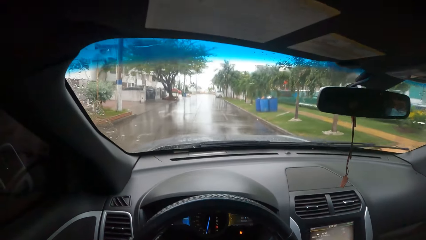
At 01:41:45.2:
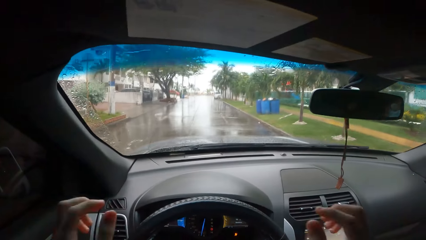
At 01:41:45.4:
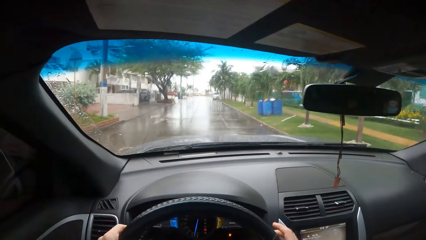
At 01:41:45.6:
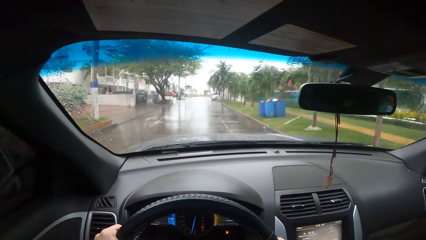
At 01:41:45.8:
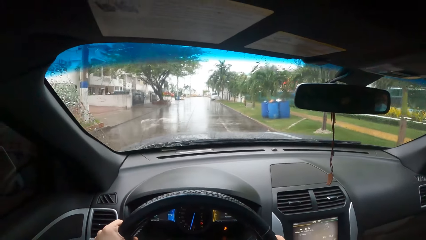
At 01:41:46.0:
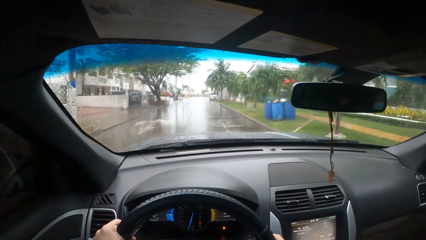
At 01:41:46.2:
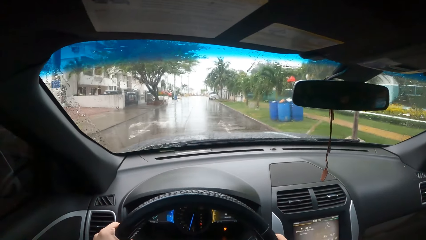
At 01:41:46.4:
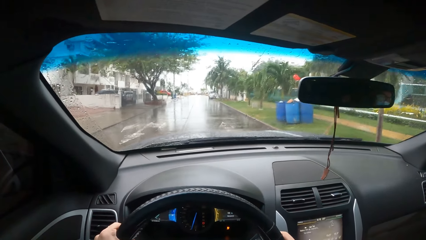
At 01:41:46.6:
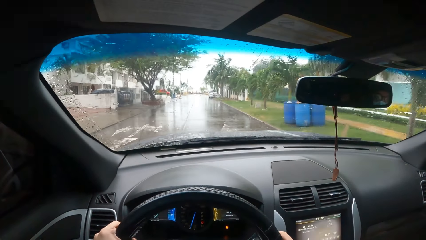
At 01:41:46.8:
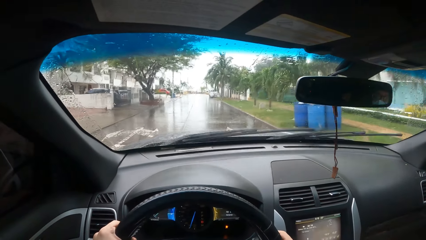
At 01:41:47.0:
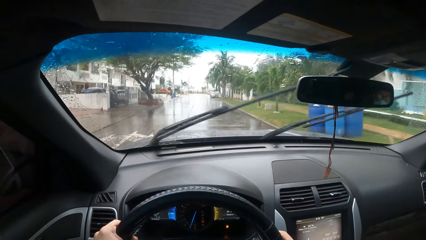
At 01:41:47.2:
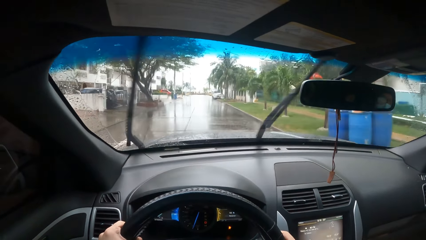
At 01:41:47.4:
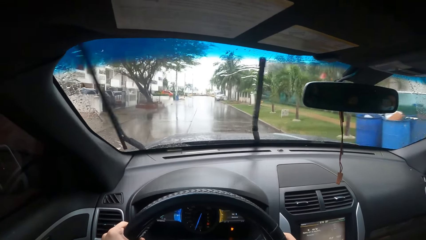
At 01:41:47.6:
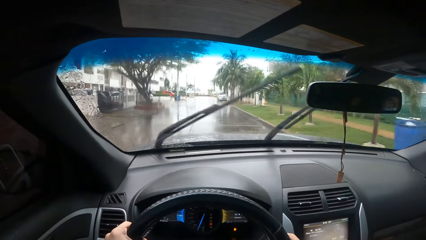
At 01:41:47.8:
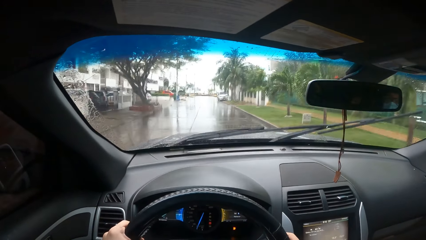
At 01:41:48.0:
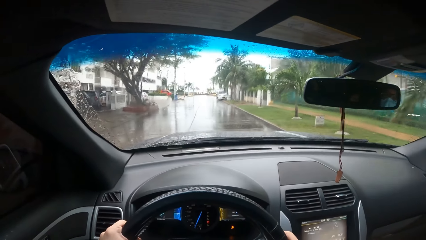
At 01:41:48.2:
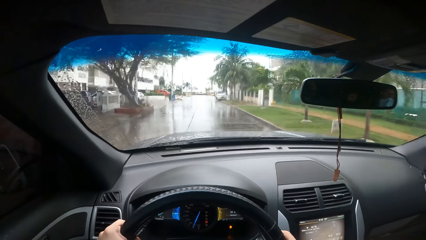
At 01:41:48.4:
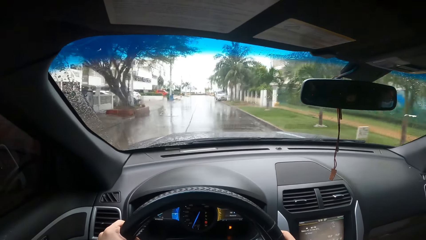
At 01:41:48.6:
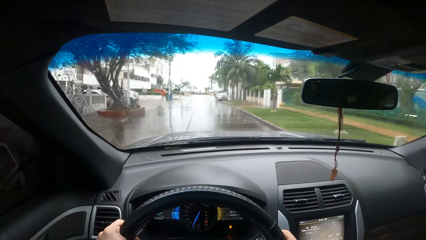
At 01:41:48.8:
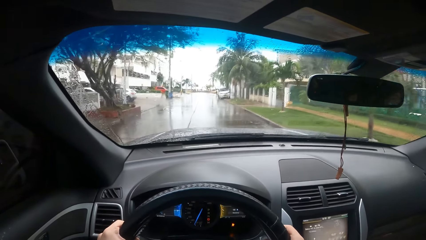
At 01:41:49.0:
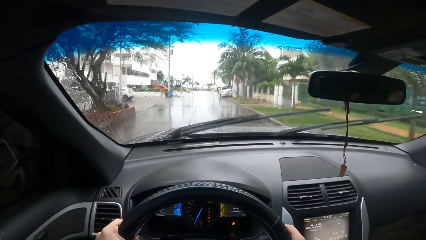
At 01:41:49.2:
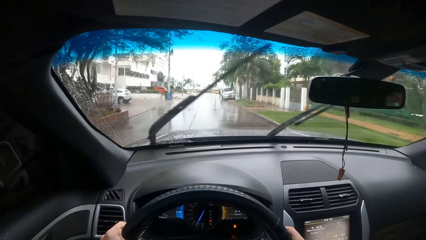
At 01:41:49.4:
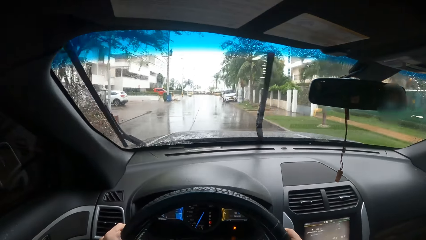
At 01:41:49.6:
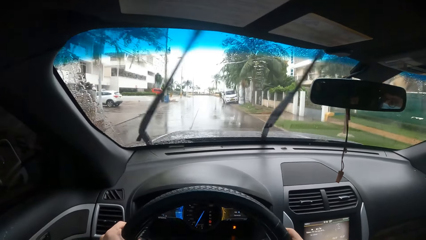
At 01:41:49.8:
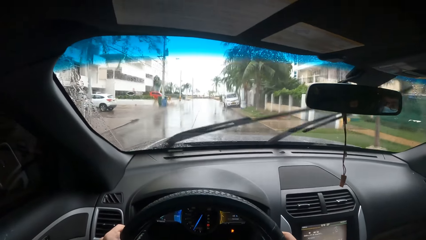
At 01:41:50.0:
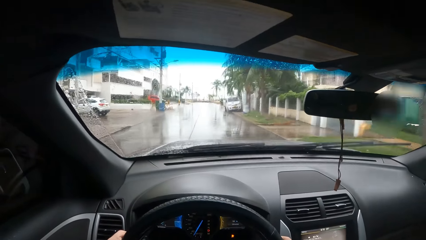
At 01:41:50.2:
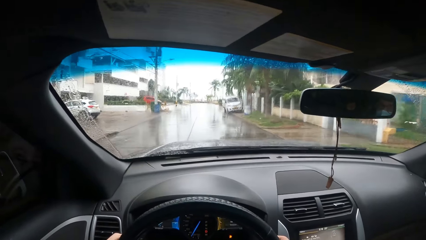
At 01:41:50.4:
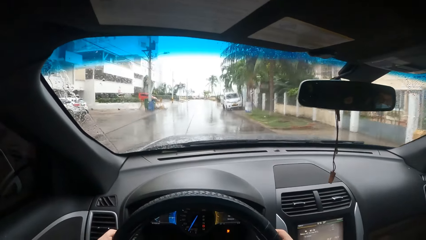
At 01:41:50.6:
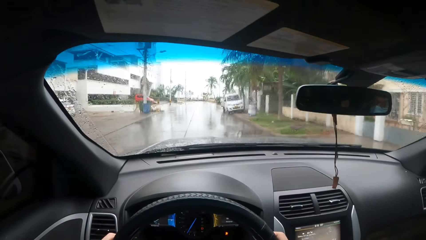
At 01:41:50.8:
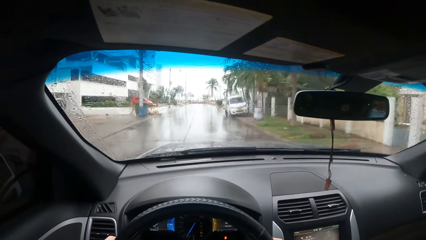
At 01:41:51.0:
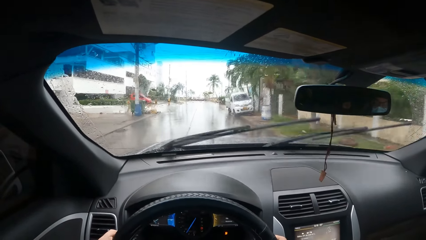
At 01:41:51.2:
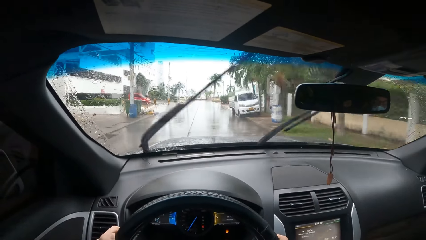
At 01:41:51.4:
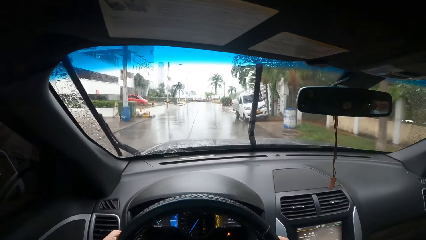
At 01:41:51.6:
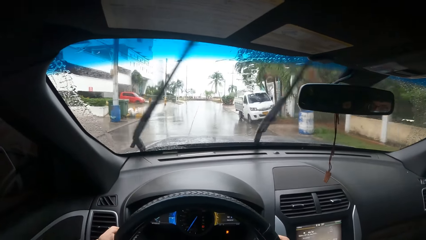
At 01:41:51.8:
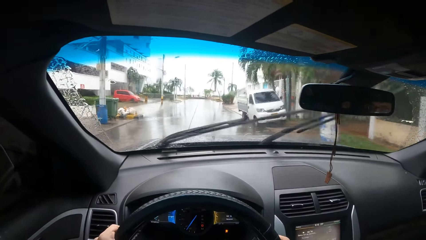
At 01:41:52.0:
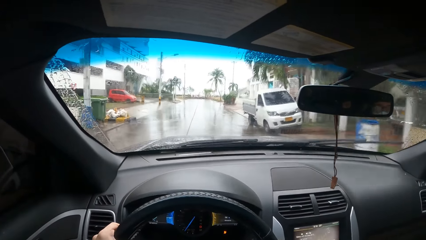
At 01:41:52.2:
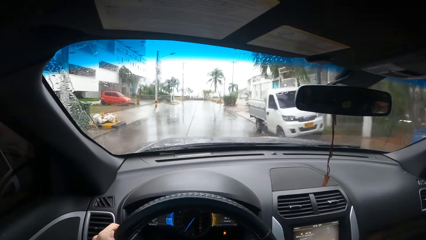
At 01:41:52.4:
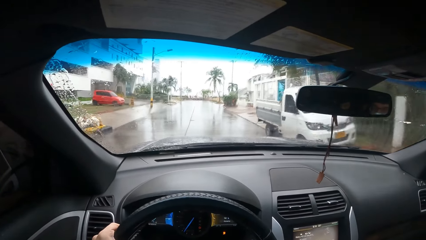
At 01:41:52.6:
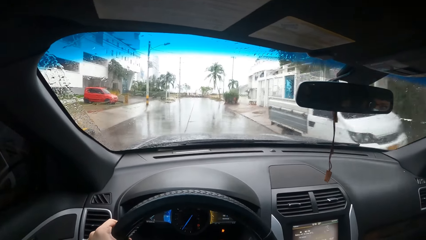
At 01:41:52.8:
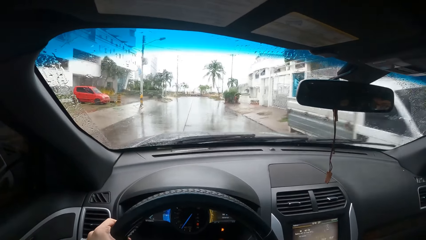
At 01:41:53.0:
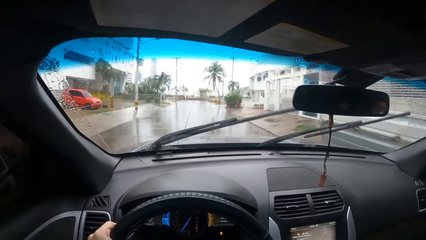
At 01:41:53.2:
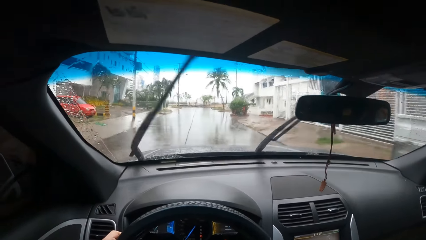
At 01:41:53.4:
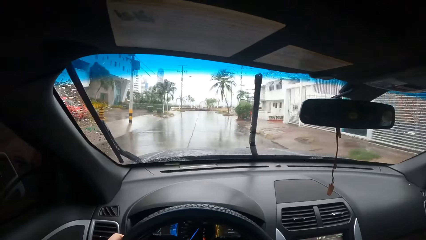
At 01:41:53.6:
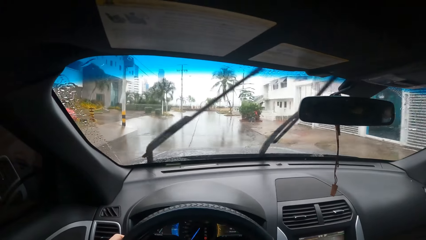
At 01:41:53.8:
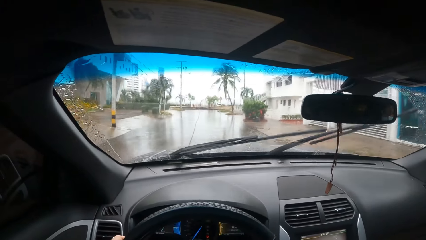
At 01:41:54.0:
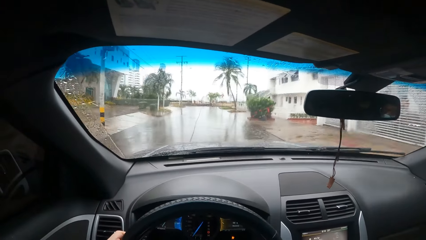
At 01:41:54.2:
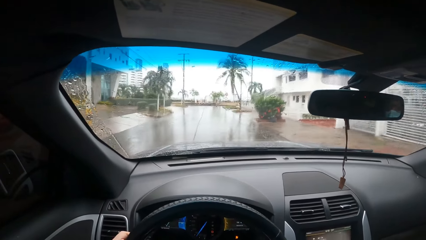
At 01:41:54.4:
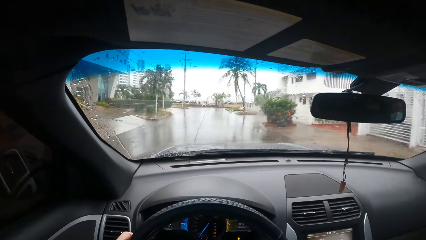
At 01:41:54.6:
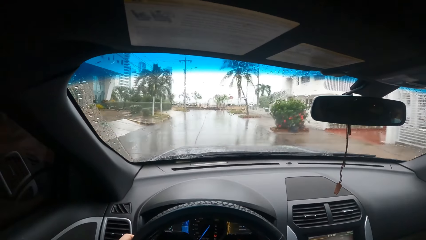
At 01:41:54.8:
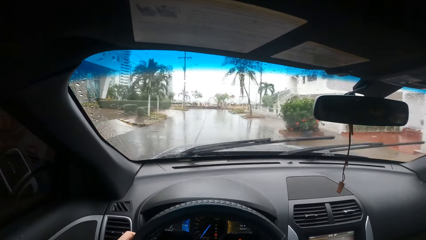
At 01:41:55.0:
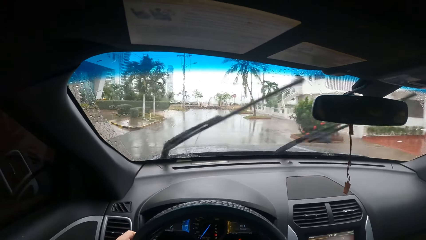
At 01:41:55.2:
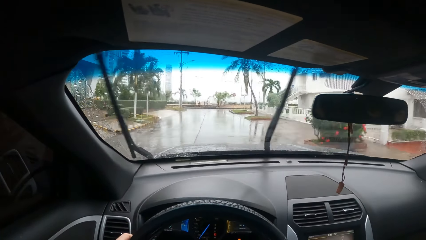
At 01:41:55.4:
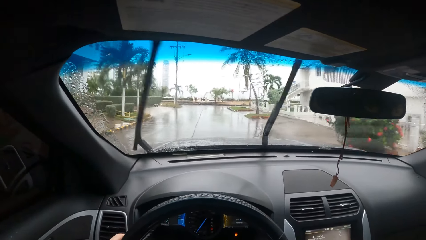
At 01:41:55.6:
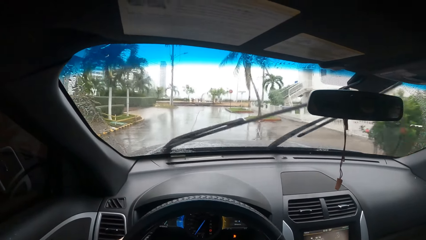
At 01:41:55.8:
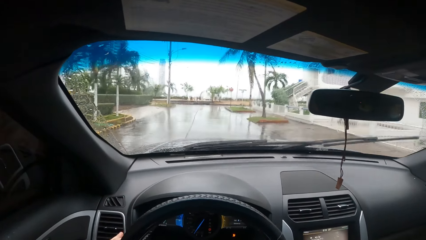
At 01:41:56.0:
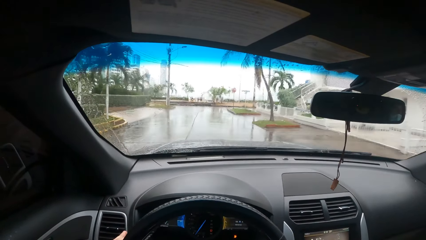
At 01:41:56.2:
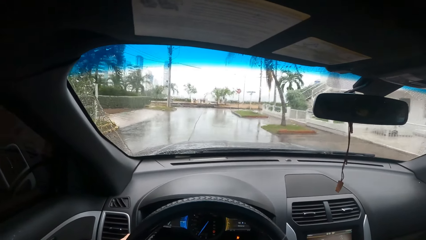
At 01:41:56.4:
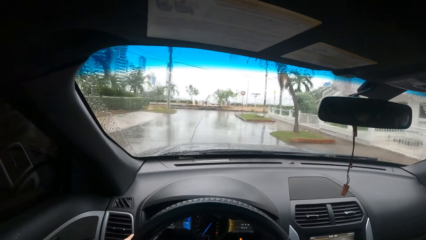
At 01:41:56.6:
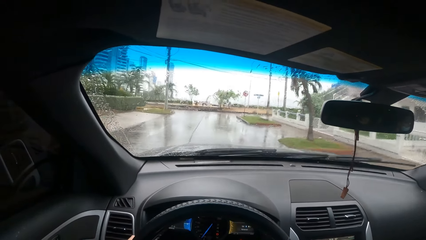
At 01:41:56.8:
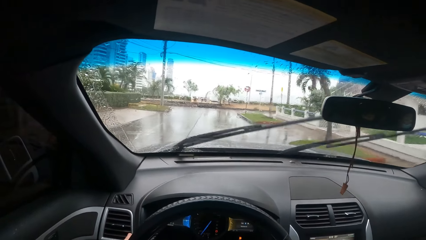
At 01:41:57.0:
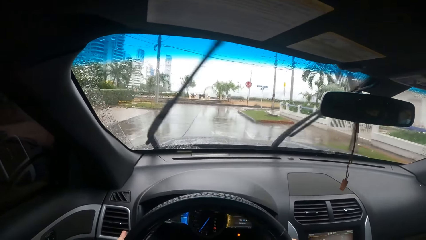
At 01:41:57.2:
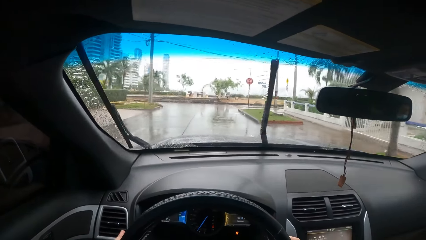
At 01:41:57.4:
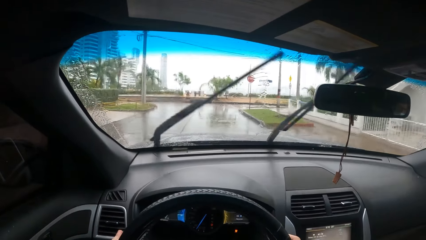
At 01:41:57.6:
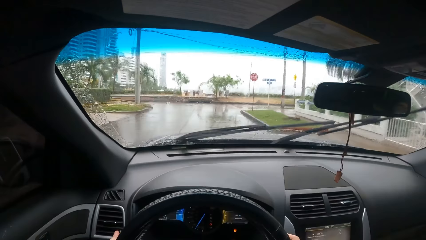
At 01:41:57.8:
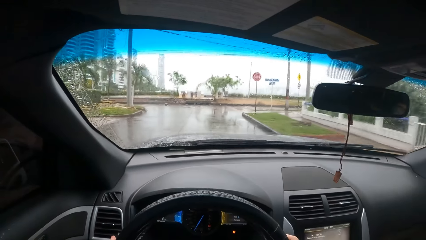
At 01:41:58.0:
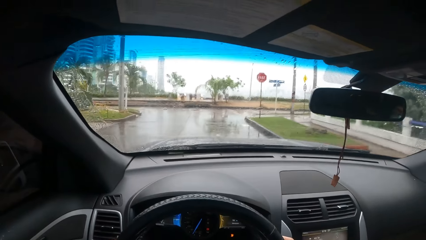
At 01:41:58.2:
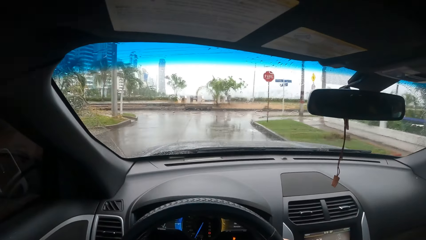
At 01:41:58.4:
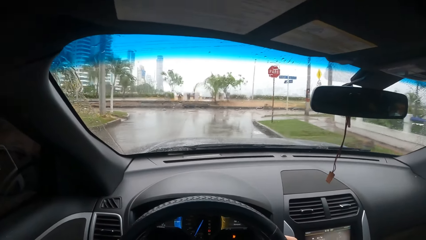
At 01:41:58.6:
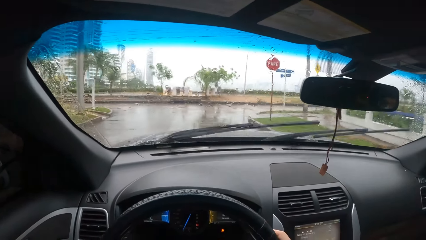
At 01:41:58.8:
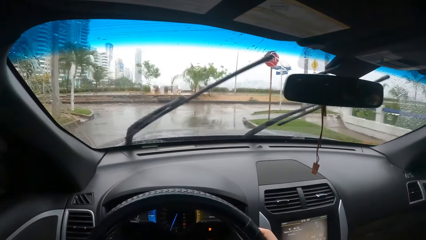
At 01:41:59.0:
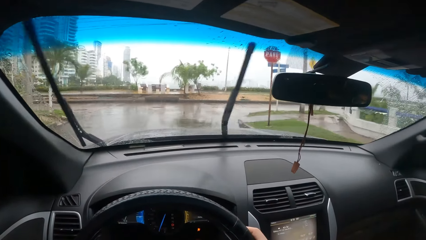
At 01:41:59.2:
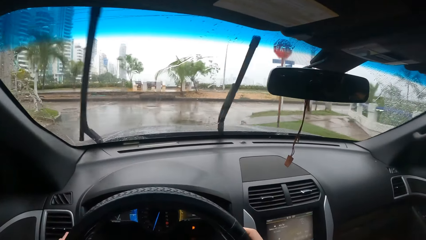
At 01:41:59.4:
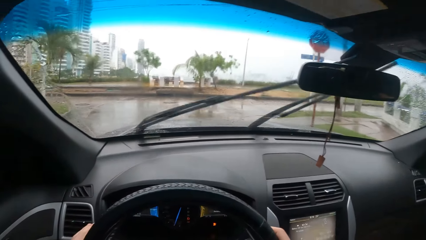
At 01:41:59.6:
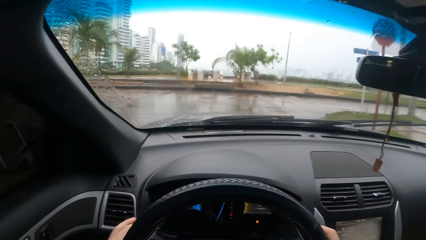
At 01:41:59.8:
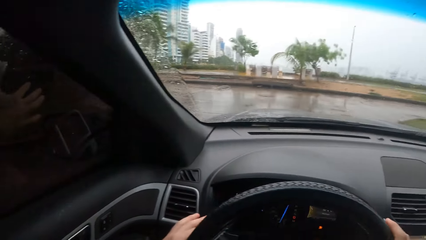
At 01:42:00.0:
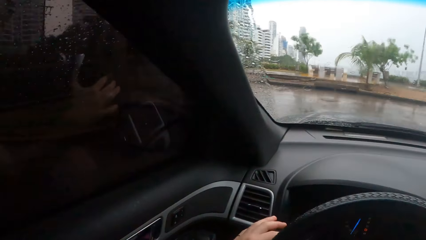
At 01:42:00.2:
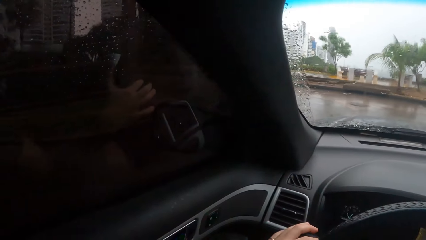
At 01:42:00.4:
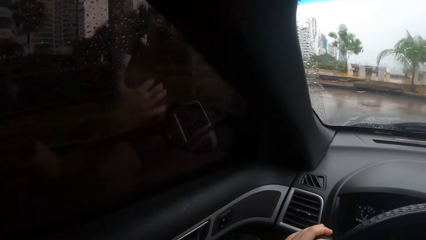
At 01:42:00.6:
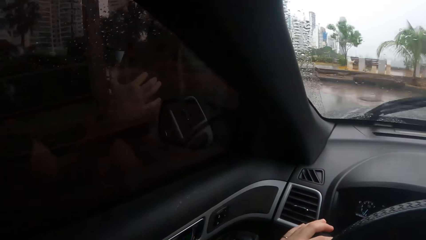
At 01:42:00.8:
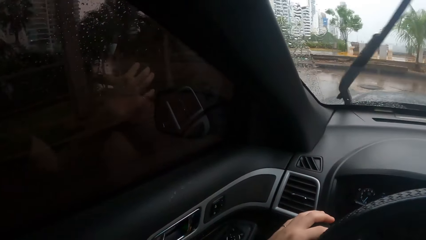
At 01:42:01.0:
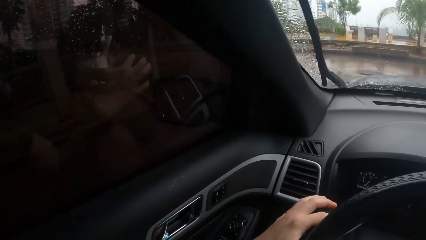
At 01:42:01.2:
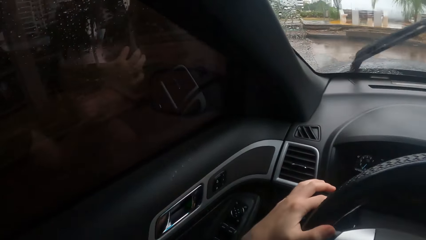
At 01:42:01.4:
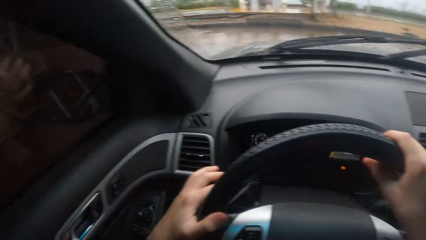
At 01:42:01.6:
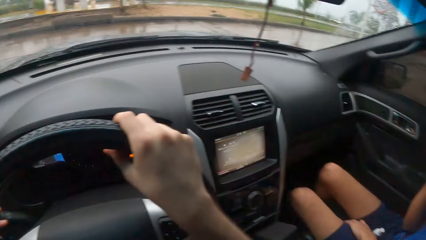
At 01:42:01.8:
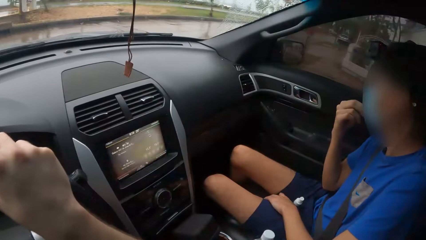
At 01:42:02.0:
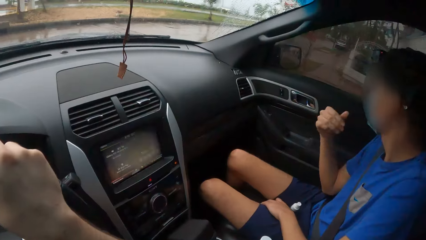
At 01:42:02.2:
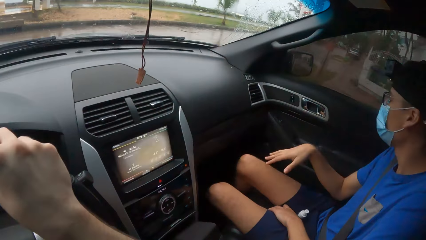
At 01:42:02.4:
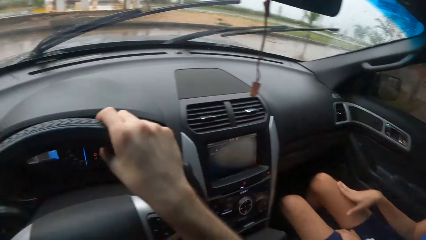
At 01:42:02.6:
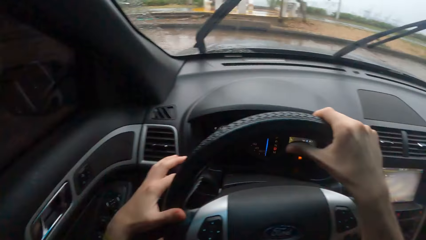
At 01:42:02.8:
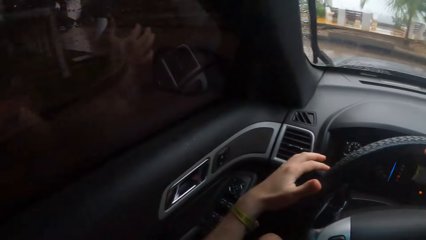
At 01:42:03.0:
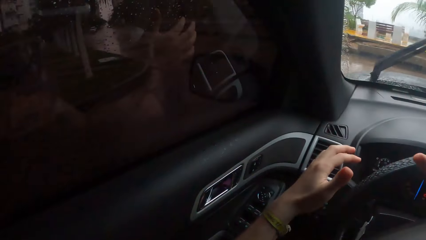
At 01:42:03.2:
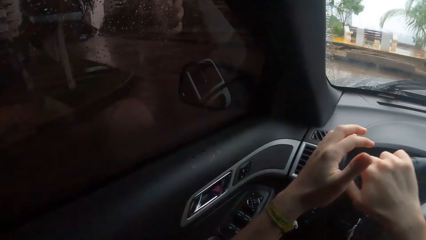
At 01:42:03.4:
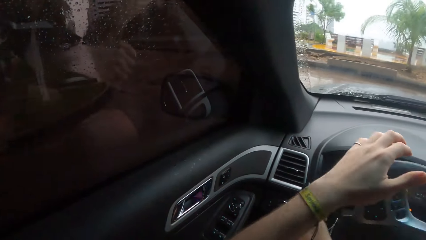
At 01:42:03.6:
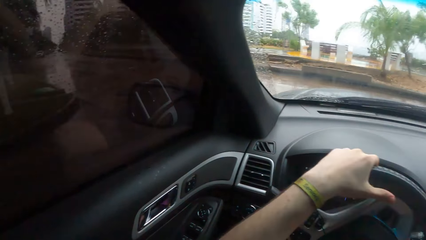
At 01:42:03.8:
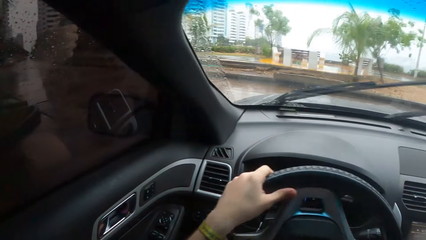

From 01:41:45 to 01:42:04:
The camera wearer stops the car. They look at both sides of the road.
